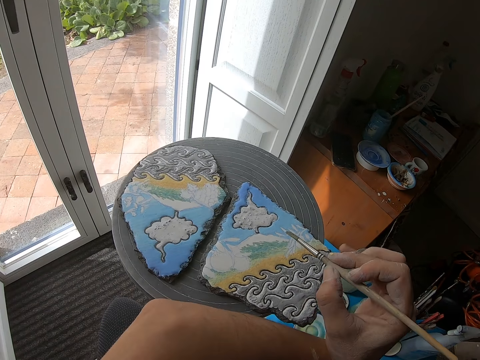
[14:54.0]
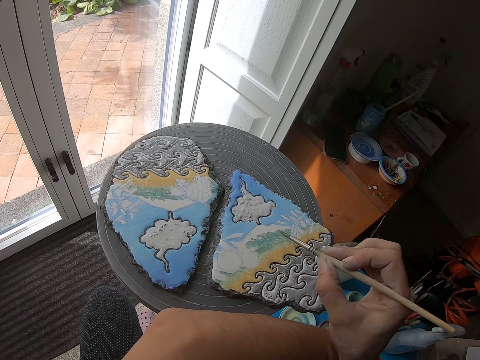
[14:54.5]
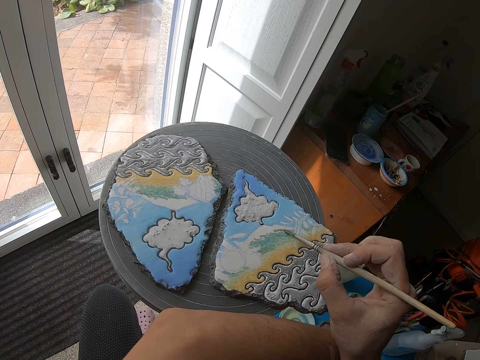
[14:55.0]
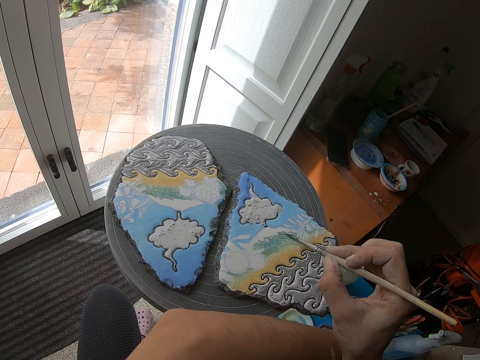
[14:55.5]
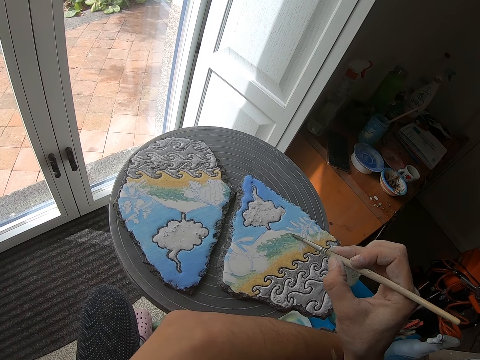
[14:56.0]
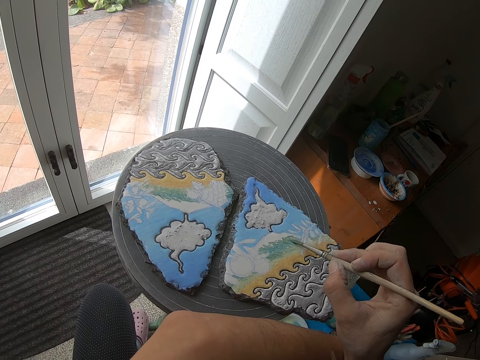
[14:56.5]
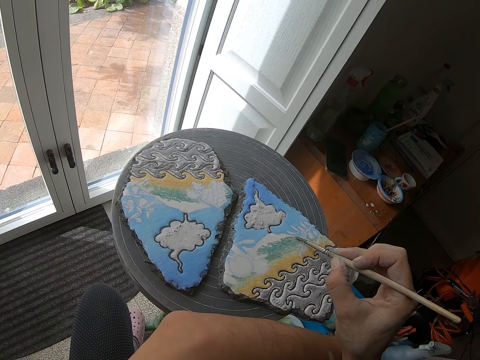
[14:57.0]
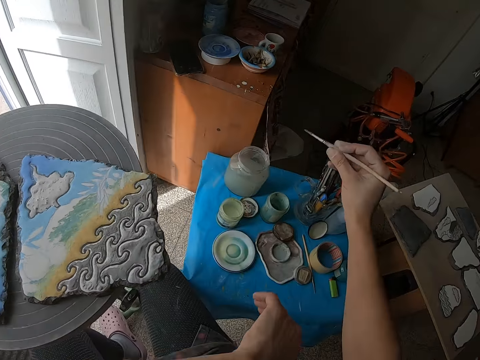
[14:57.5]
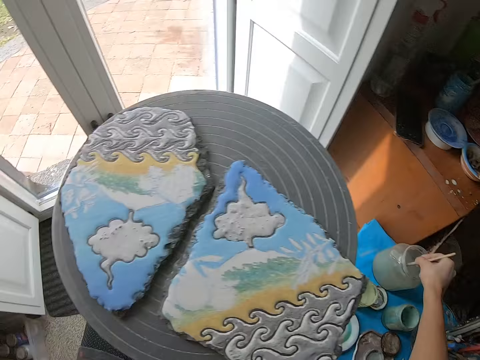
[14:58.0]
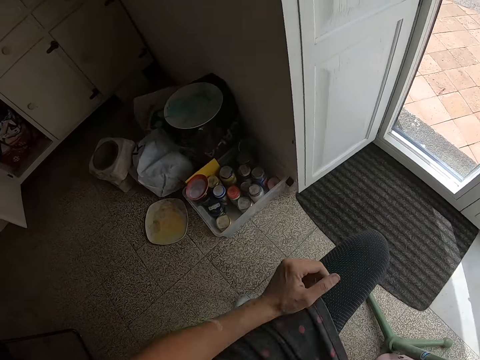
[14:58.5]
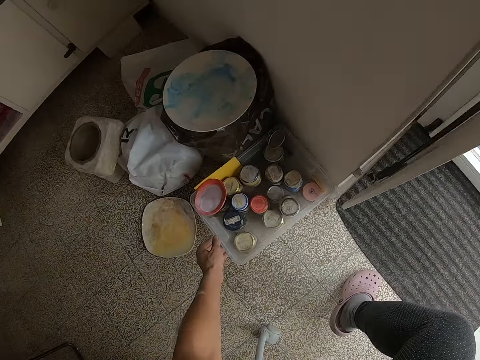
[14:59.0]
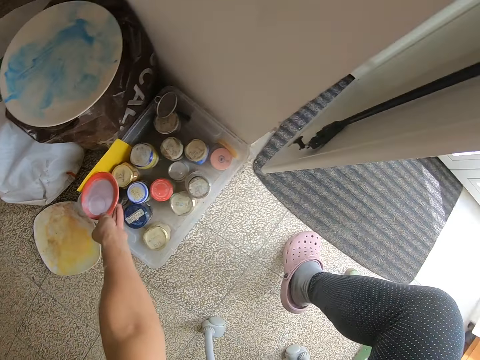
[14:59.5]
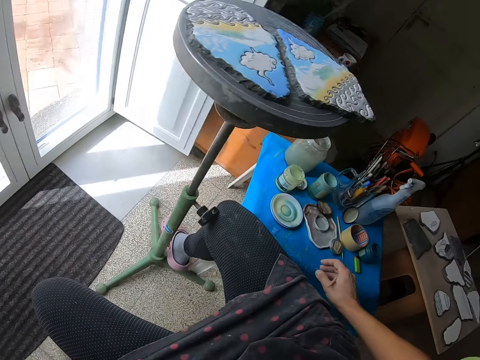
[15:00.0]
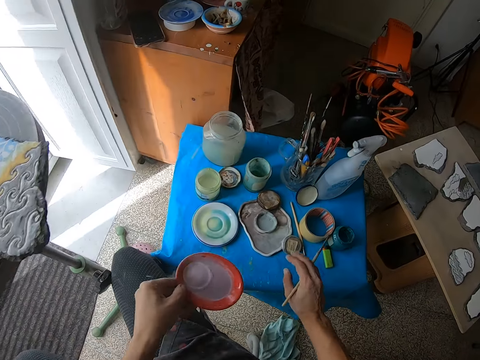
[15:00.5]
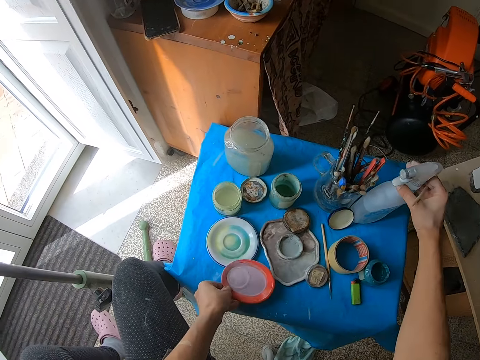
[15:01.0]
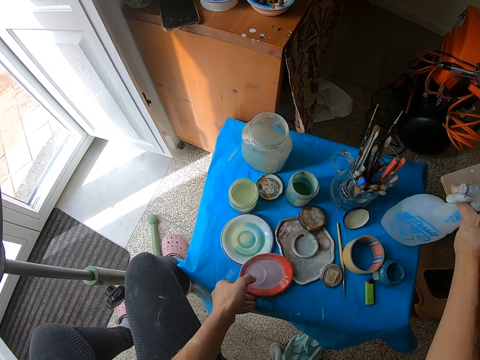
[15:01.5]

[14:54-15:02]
The camera wearer puts her hand beside the decoration. She paints the stone on the painting wheel with the brush in her right hand. She dips the brush in her right hand in the glass of water on the table. She looks at the containers. She picks up a red palette or sieve from a bowl on the floor with her left hand. She holds the sieve. She places the red palette in her left hand on the table. She carries the water spray bottle from the table with her right hand.

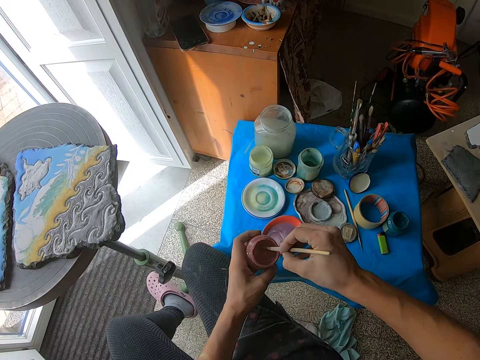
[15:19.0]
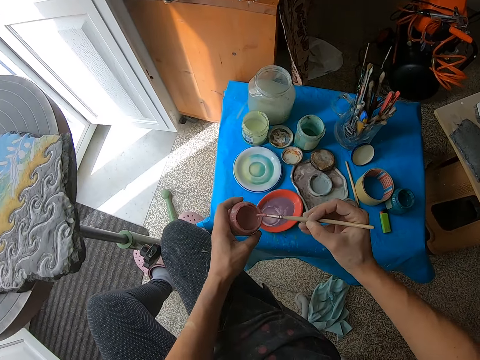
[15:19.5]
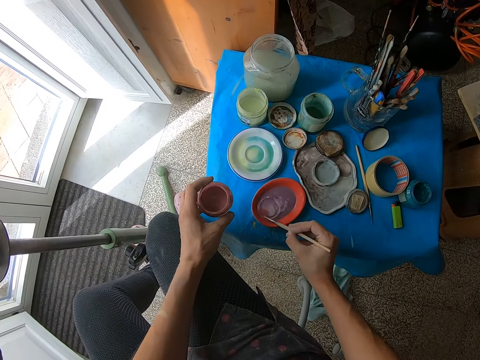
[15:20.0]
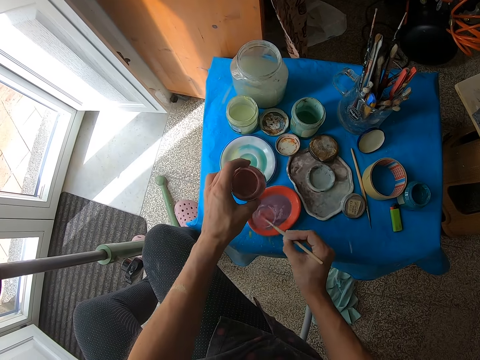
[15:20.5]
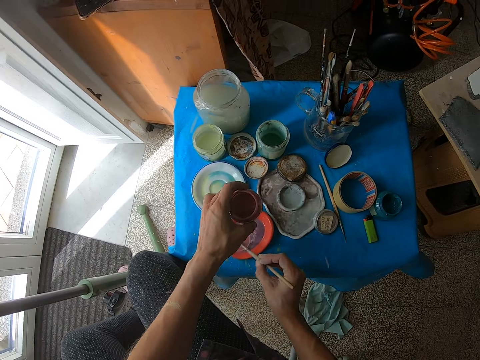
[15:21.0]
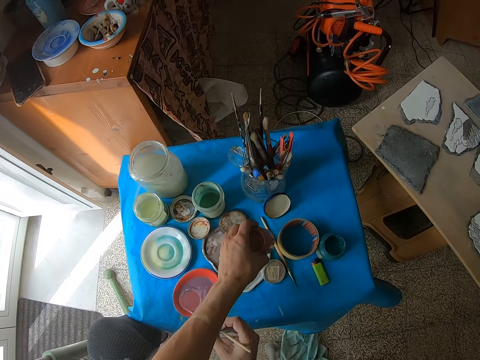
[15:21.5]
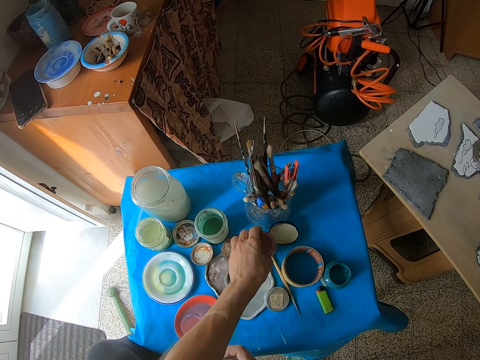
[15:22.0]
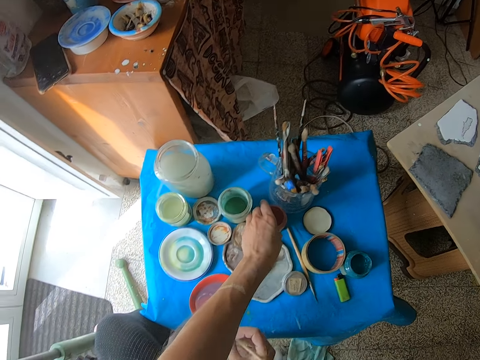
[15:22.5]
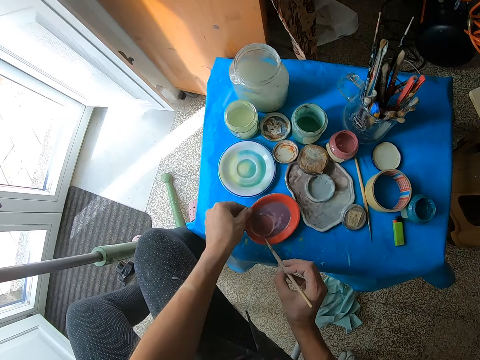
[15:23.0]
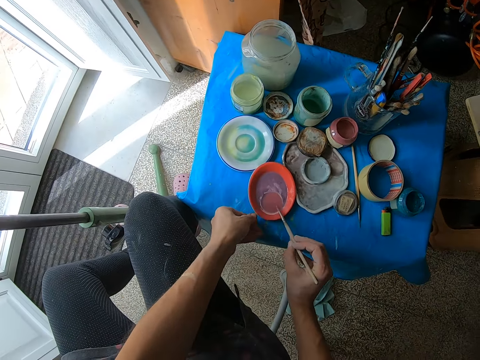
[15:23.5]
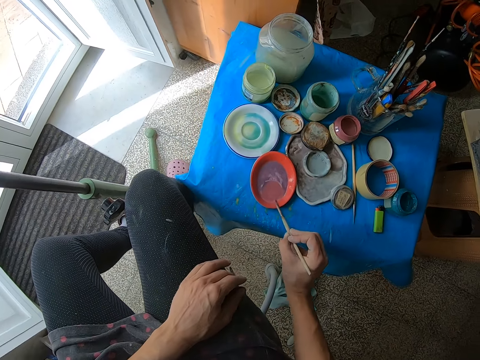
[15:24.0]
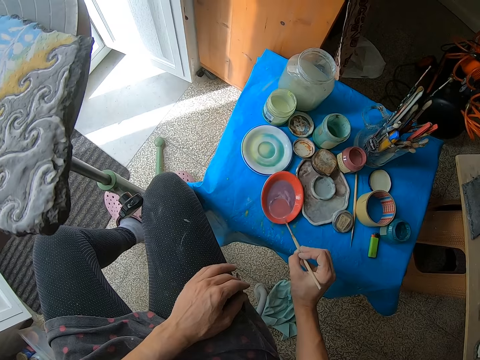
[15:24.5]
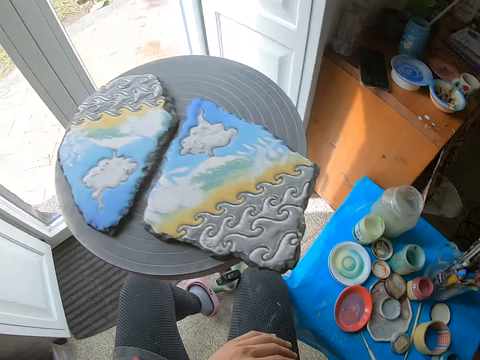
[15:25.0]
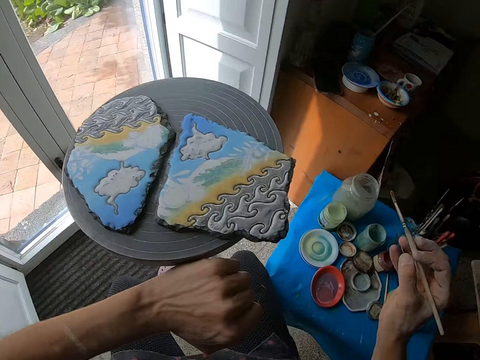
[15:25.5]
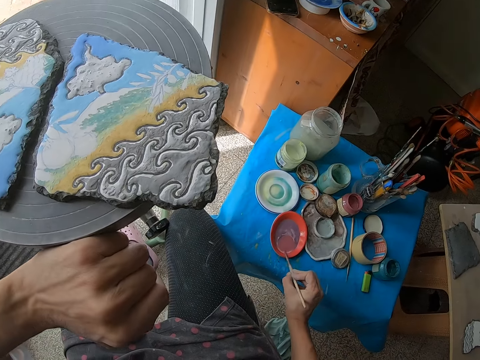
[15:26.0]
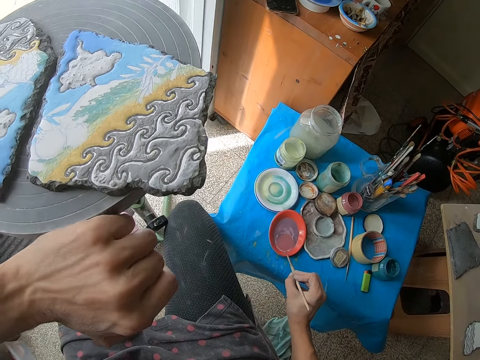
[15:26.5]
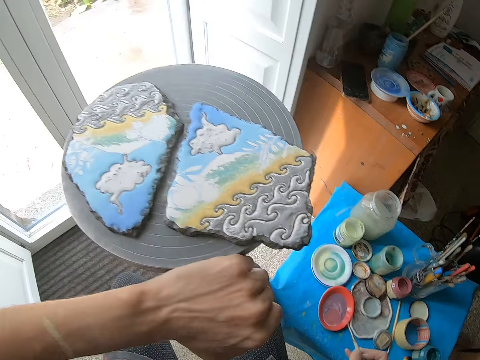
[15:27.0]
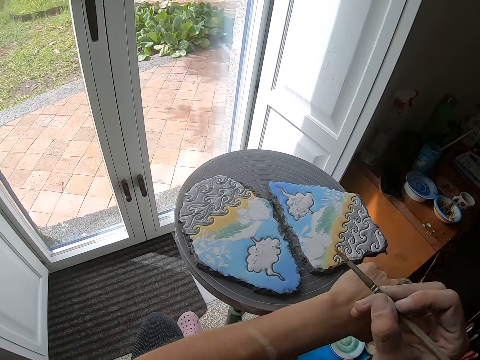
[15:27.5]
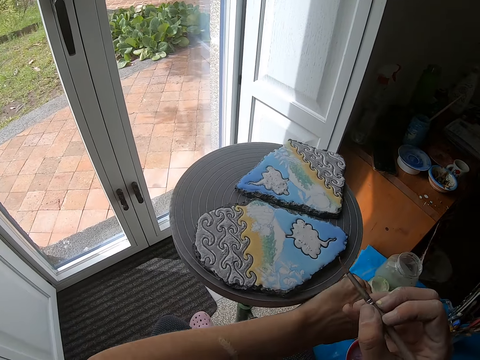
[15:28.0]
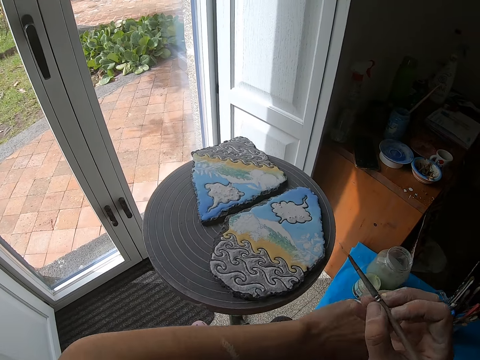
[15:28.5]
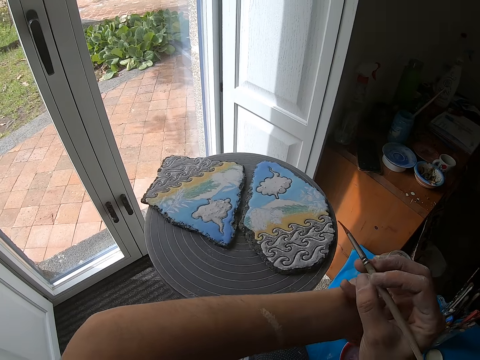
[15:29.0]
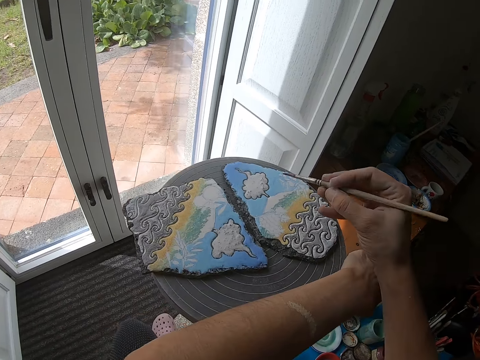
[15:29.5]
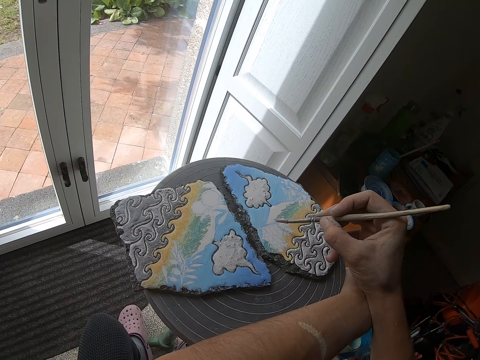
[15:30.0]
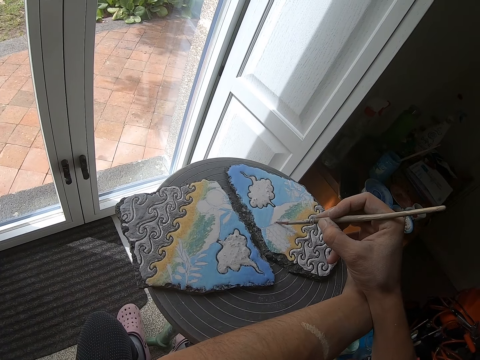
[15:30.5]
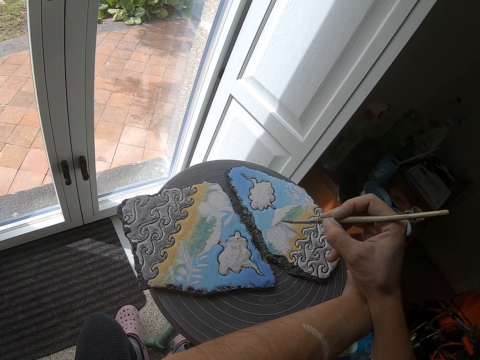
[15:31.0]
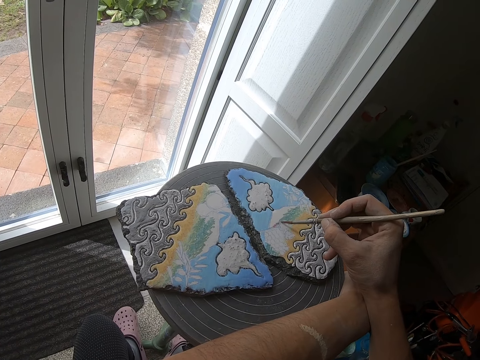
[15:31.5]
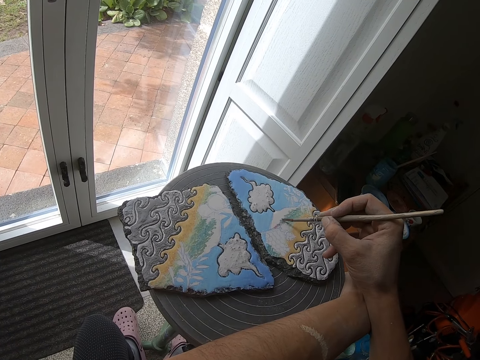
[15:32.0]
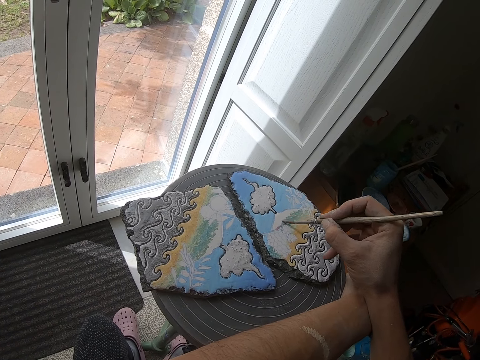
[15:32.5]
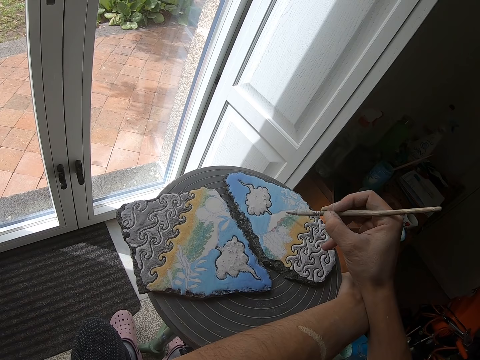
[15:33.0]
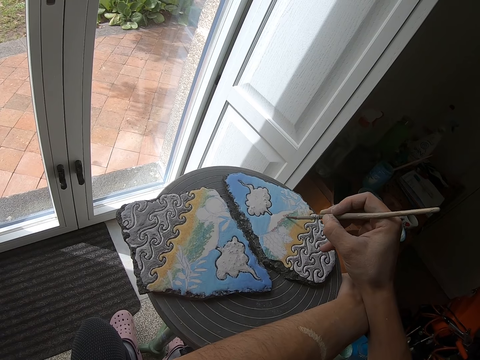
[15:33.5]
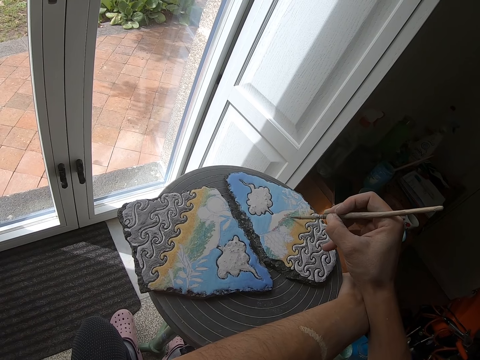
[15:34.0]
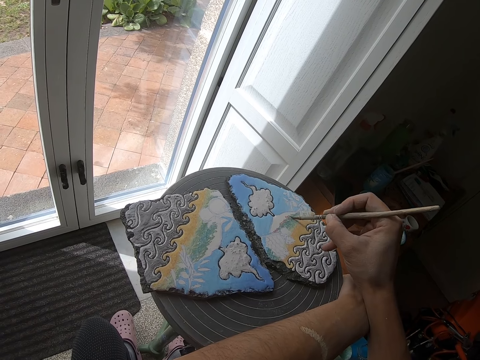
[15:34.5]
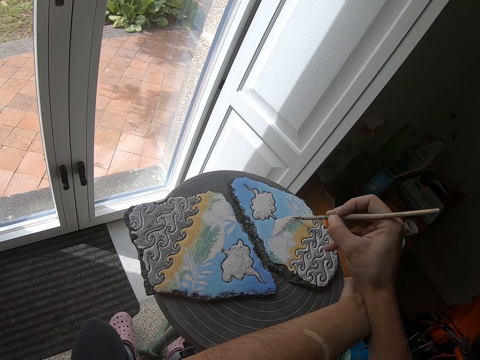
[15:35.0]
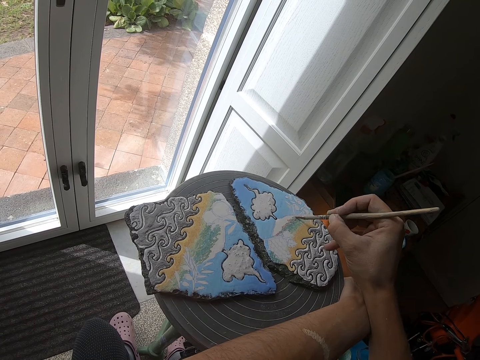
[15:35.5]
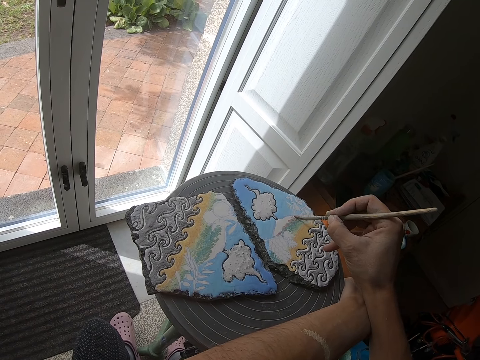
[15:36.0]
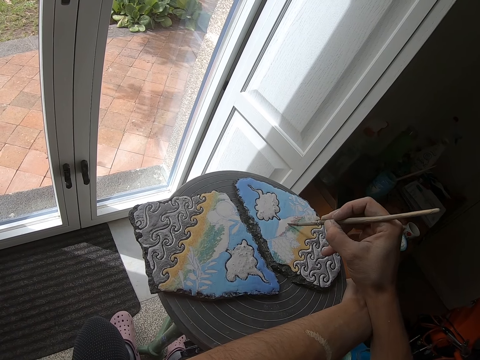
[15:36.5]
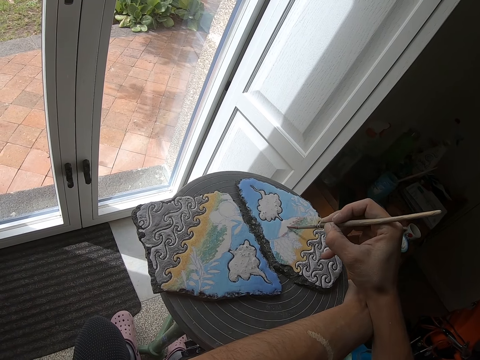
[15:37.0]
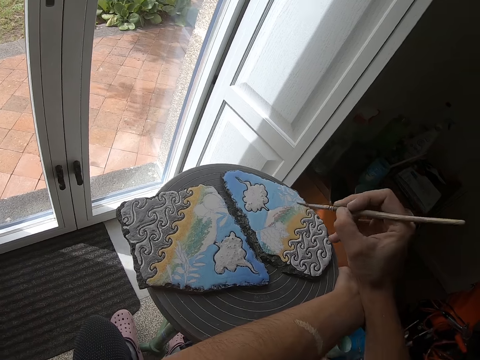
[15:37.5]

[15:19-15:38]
The camera wearer holds the brush. She stirs the paint in the red palette on the table with the brush in her right hand. She places the bottle of paint in her left hand on the table. She turns the red palette on the table with her left hand. She puts her hand on her lap and mixes the paint. She wipes the brush in her right hand on the tip of the red palette on the table. She rests her left hand on the painting wheel. She holds the brush. She turns the painting wheel with her left hand. She holds the brush. She paints the stone on the painting wheel with the brush in her right hand.
